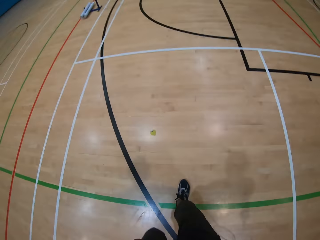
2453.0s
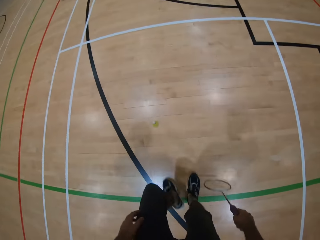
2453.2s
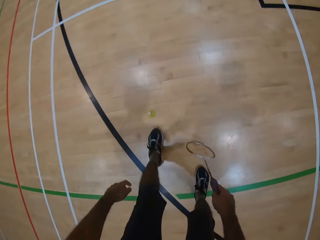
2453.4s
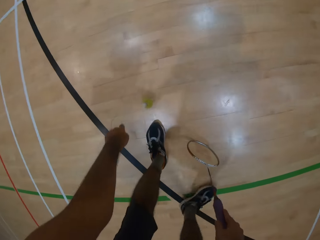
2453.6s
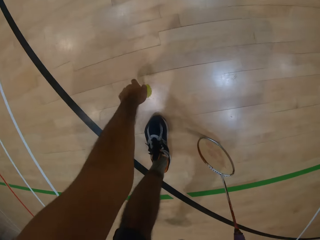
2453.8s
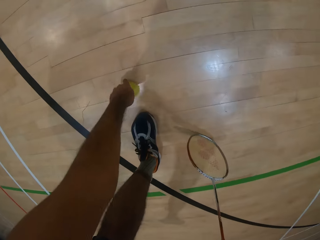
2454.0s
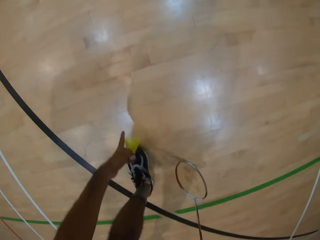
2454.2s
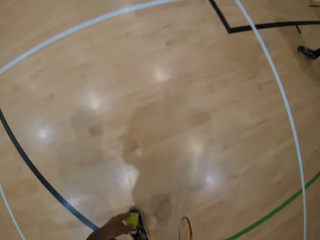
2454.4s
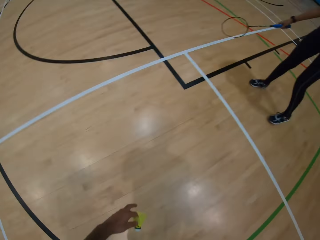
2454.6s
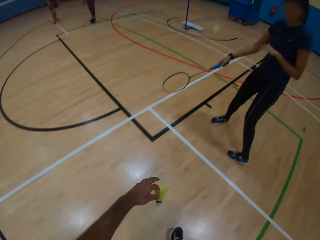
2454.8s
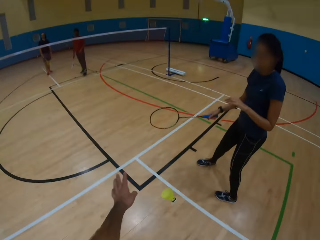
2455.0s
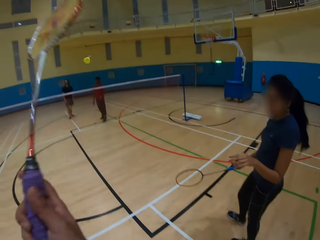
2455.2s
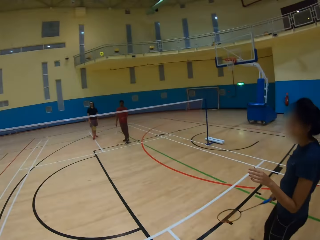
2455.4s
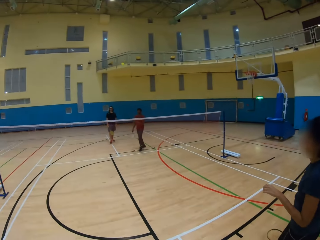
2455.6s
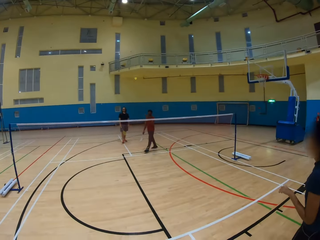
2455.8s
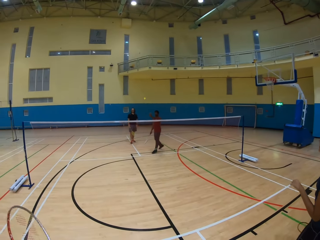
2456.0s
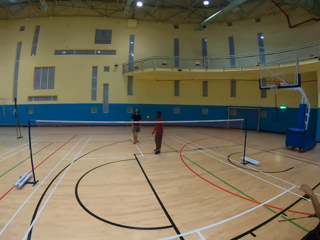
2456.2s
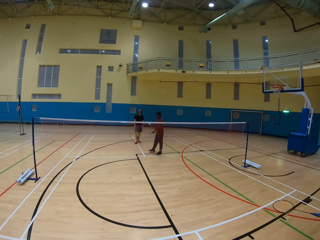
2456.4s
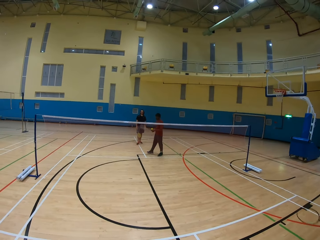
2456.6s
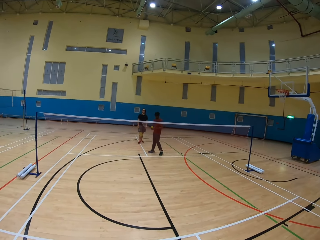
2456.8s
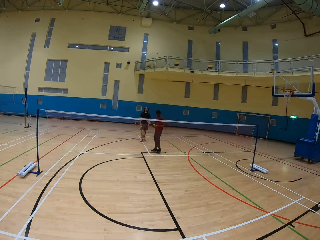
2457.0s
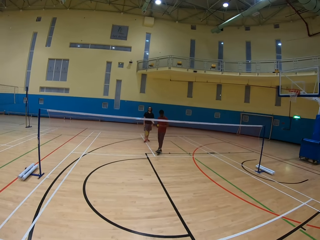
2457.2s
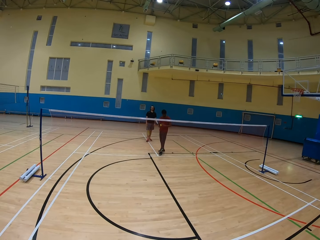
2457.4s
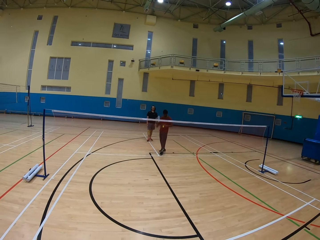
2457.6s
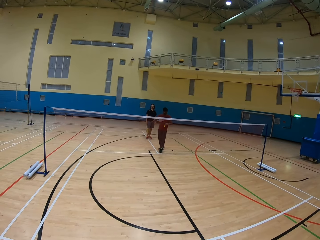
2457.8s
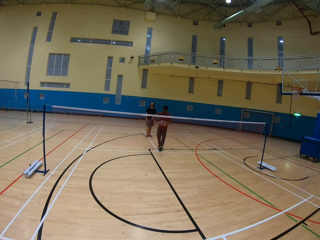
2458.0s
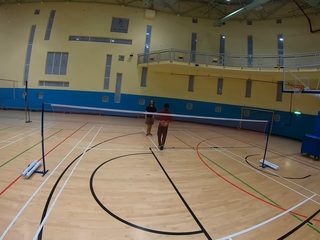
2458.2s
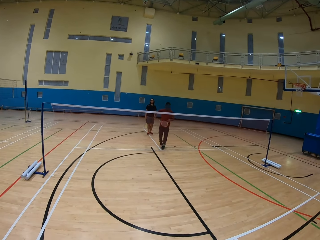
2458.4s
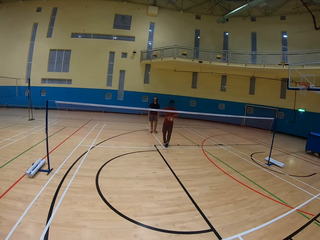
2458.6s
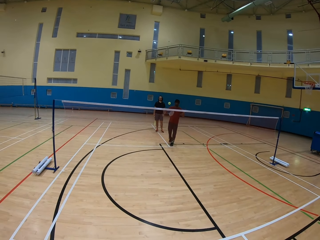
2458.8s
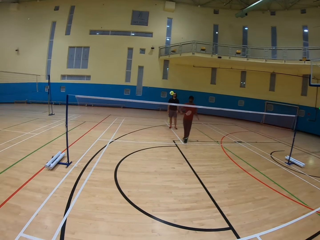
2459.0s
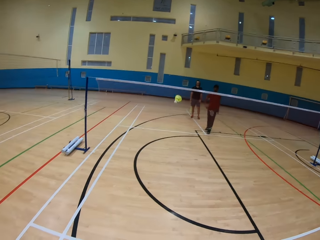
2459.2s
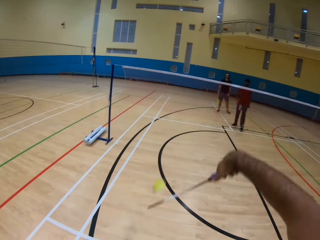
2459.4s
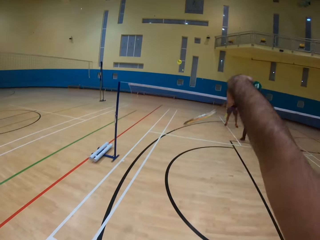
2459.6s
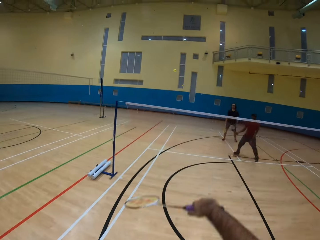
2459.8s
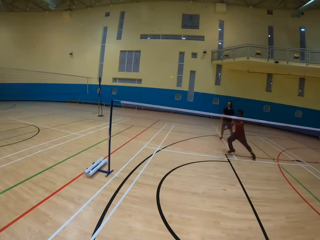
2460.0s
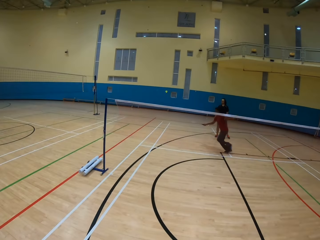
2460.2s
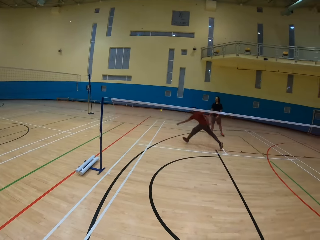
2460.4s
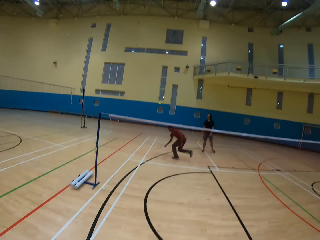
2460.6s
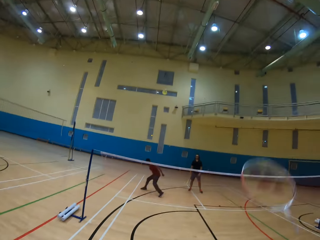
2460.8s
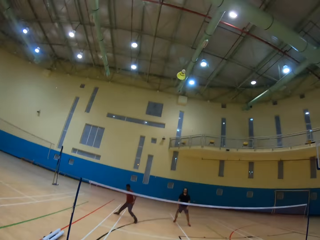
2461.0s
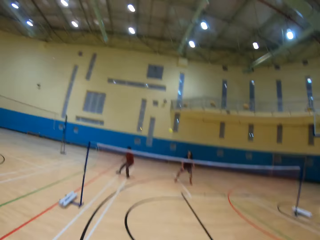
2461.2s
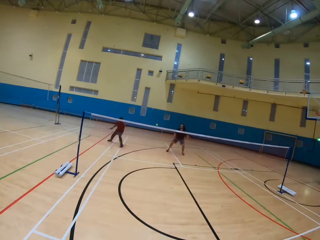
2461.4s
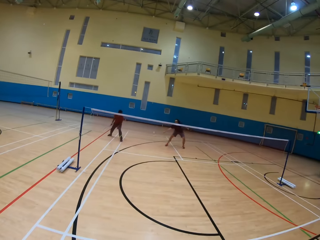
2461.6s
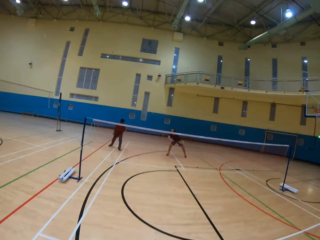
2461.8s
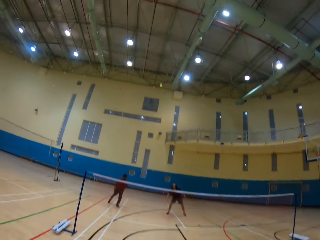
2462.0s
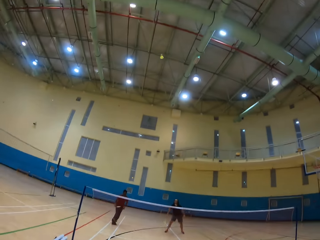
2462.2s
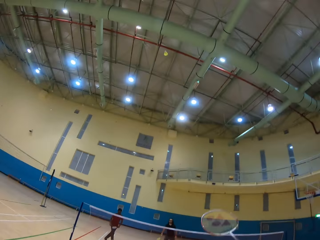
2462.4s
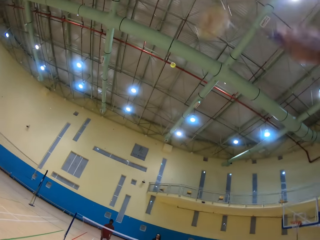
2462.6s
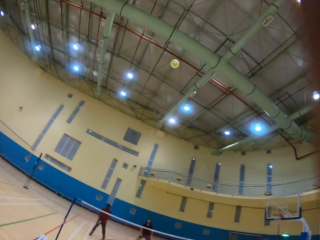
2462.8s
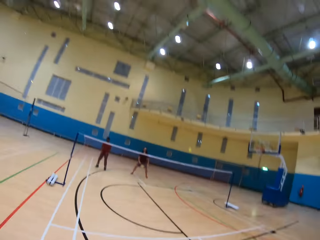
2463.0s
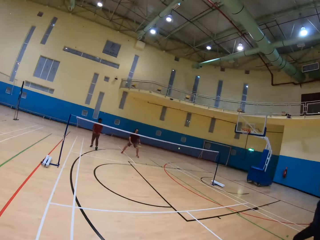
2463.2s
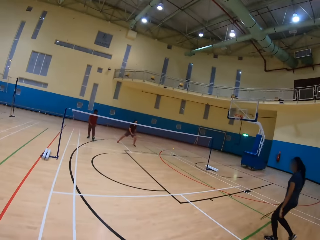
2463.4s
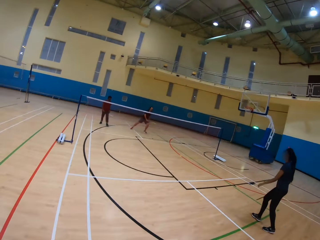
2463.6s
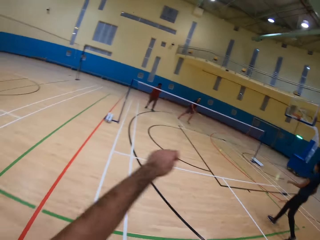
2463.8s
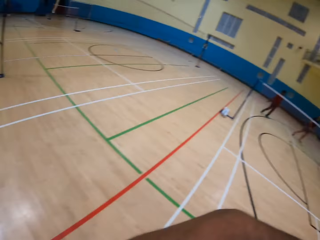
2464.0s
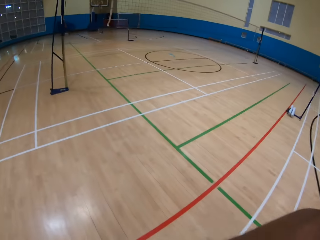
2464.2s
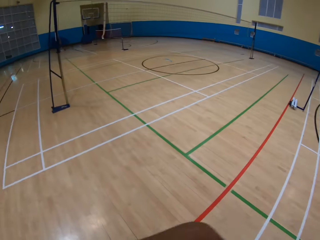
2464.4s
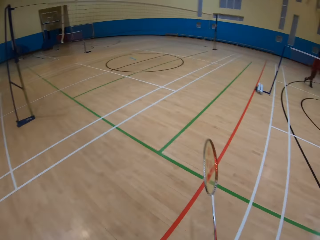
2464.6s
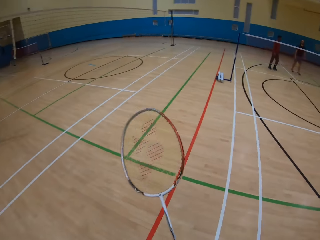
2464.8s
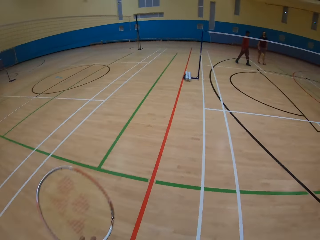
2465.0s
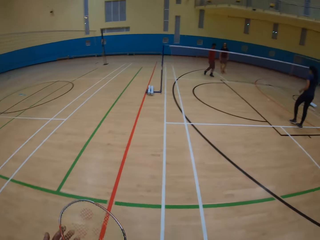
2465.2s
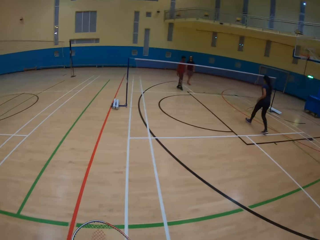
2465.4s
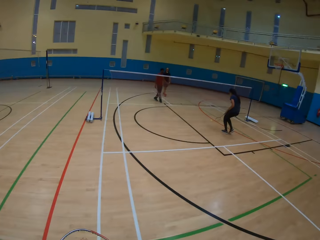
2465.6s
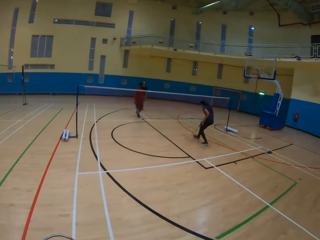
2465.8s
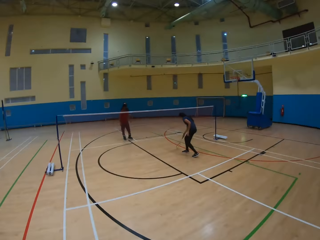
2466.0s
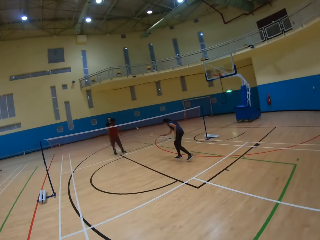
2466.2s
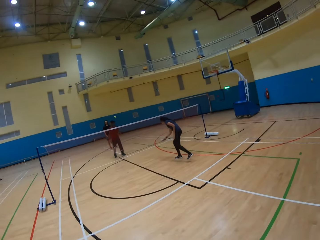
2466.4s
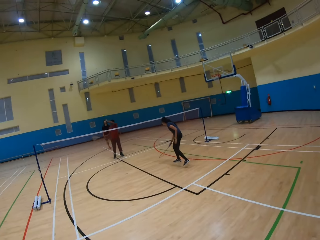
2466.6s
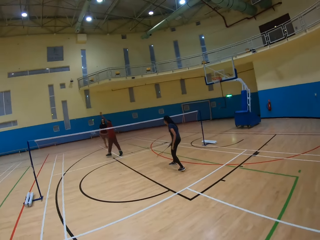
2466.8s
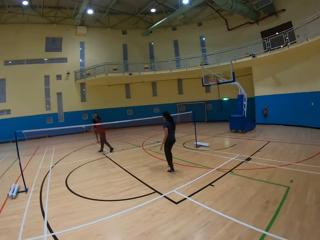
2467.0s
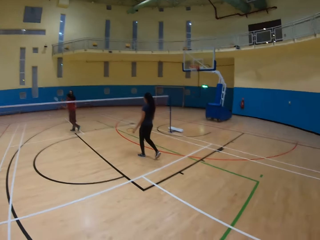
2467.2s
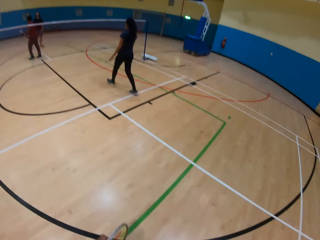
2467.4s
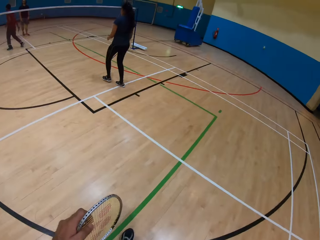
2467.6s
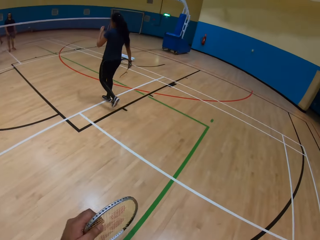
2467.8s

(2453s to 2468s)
The camera wearer picks up the shuttlecock on the ground. They hit the shuttlecock using a bat. The other man hits the shuttlecock using a bat. The camera wearer hits the shuttlecock using a bat. The other man hits the shuttlecock using a bat. The camera wearer hits the shuttlecock using a bat. The first man hits the shuttlecock using a bat. The camera wearer hits the shuttlecock using a bat. They look around the playing ground and walk around. The woman hits the shuttlecock on the ground using a bat.

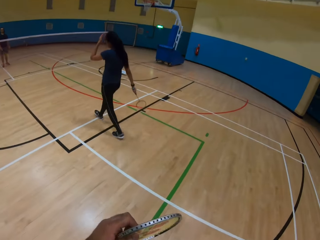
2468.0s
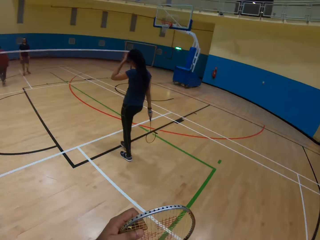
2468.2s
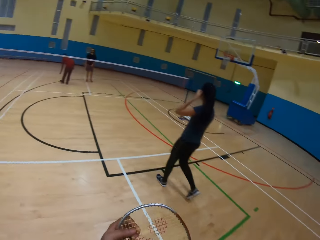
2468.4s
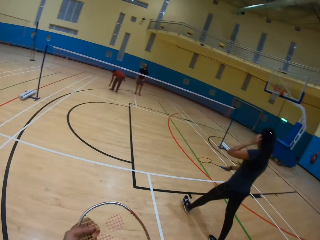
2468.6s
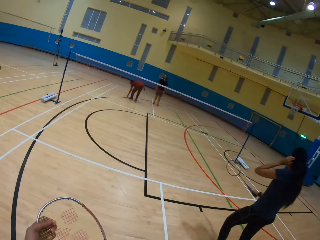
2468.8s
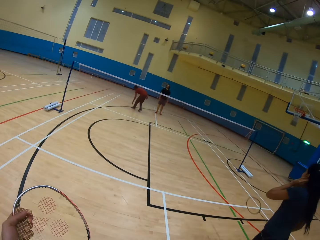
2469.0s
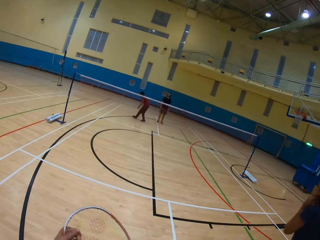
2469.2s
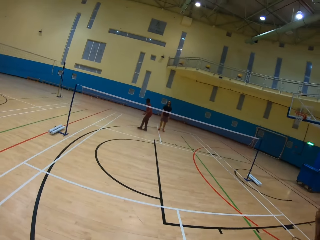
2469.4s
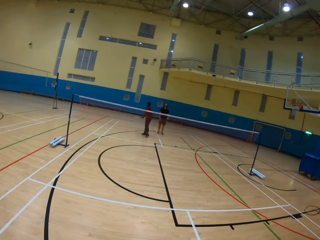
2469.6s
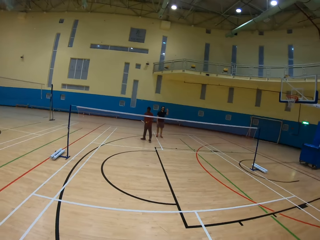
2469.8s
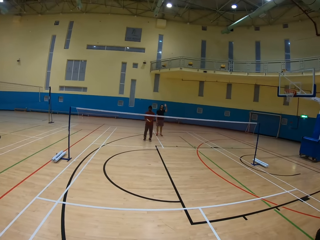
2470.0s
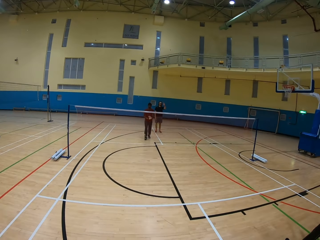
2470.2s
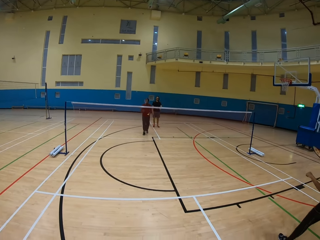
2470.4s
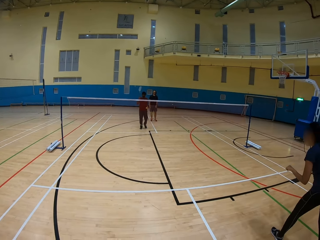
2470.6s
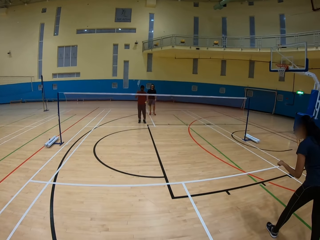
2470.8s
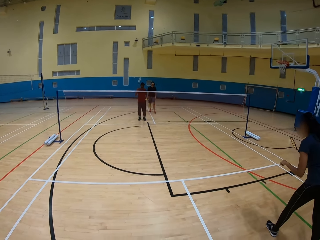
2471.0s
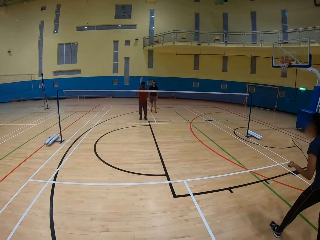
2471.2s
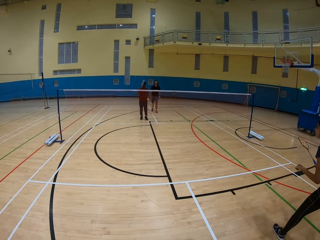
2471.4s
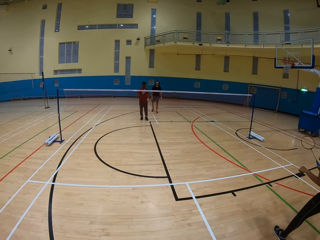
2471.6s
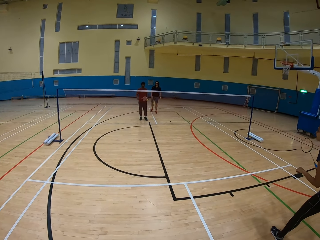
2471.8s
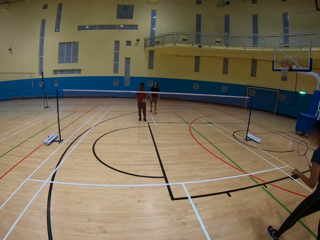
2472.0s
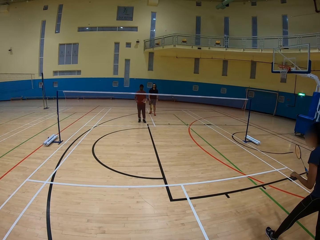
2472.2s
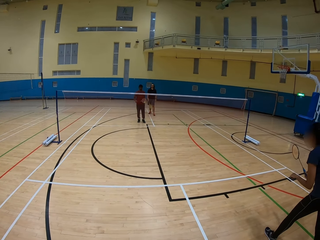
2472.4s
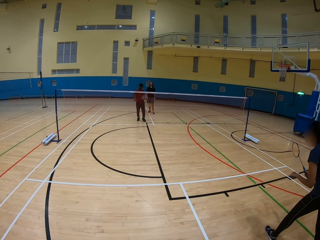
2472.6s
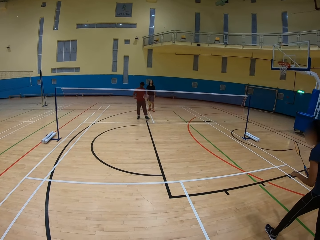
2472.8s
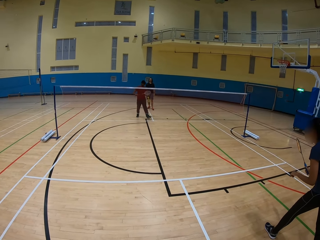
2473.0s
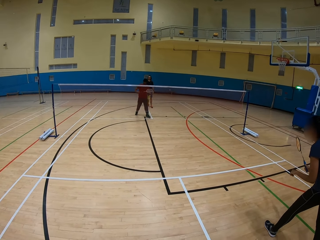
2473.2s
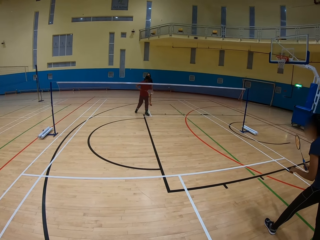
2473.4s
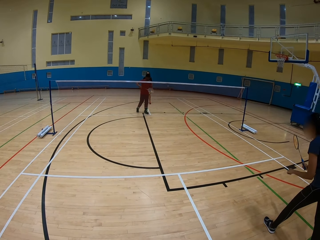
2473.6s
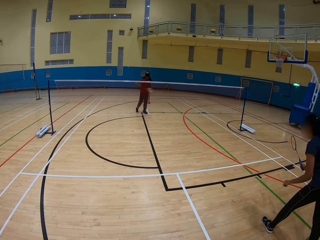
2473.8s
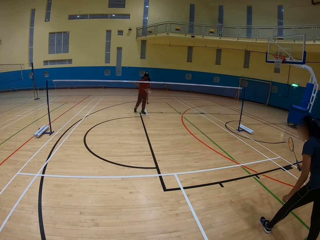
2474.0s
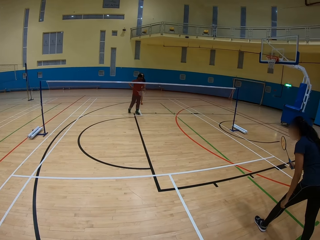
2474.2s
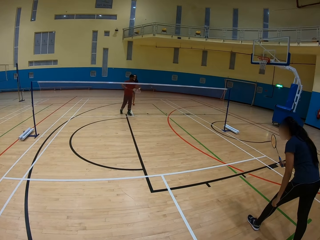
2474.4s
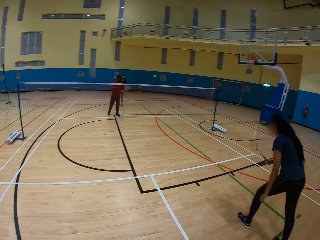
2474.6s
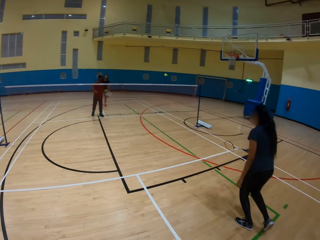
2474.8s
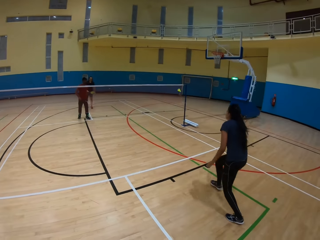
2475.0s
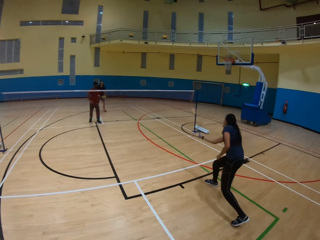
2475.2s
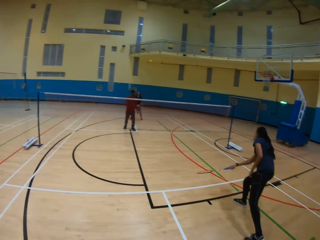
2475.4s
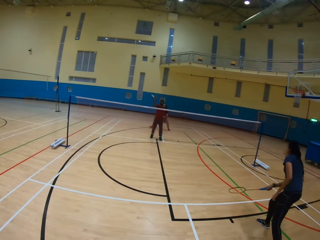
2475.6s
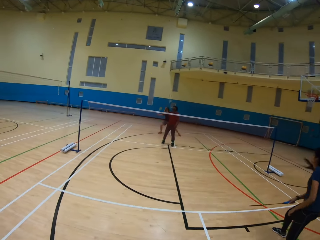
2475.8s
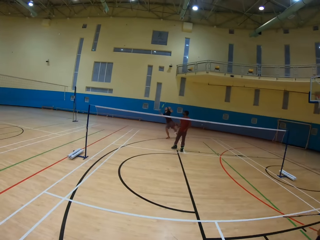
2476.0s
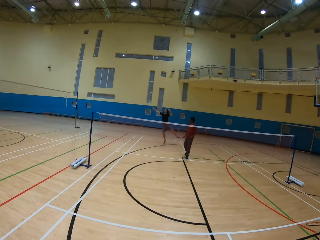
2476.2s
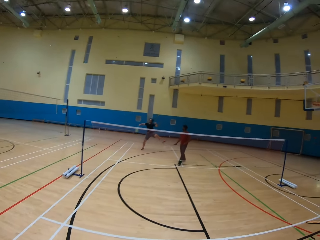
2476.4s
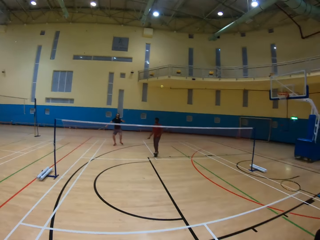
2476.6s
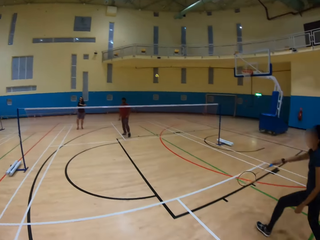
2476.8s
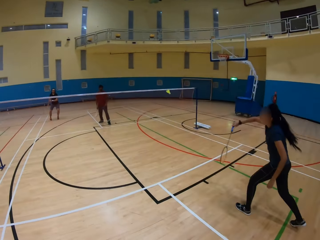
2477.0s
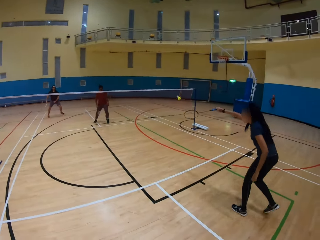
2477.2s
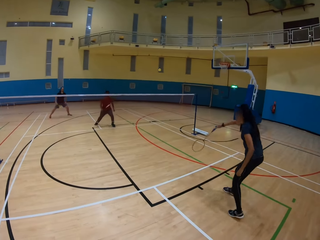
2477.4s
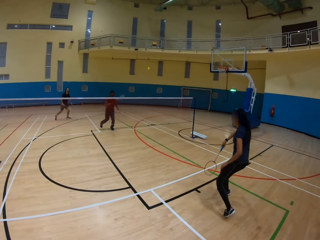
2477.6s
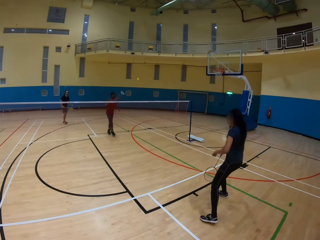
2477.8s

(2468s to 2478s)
The camera wearer walks around. A man hits the shuttlecock using a bat. A woman hits the shuttlecock using a bat. Another man hits the shuttlecock using a bat. The woman hits the shuttlecock.
